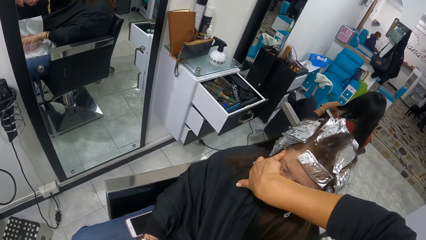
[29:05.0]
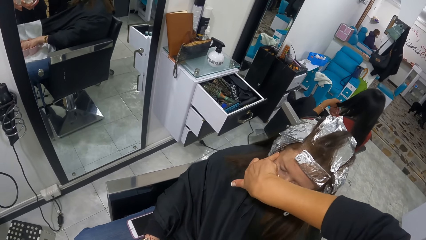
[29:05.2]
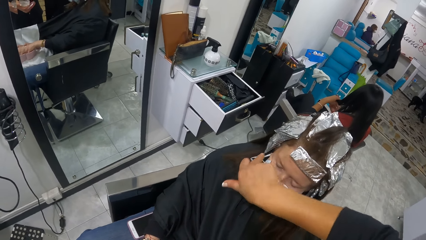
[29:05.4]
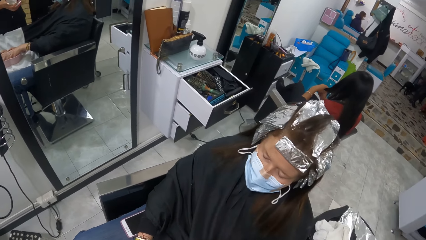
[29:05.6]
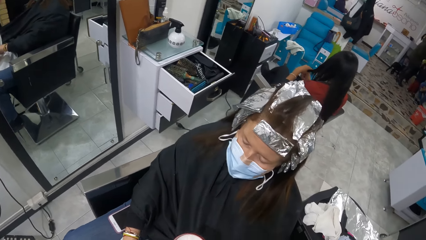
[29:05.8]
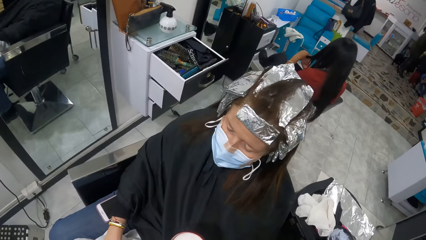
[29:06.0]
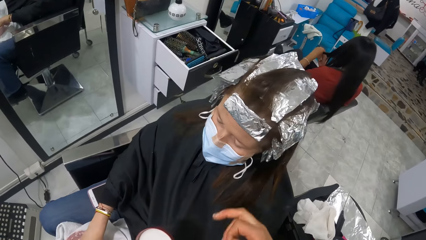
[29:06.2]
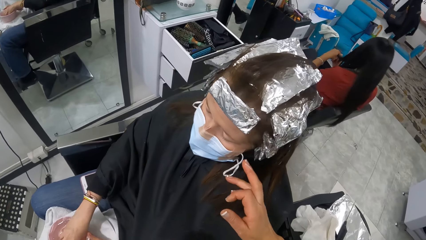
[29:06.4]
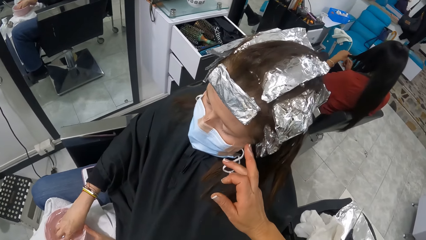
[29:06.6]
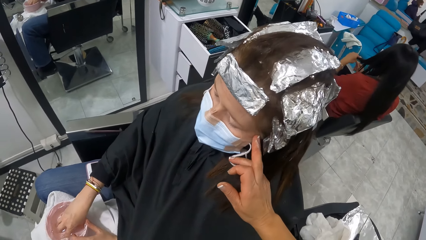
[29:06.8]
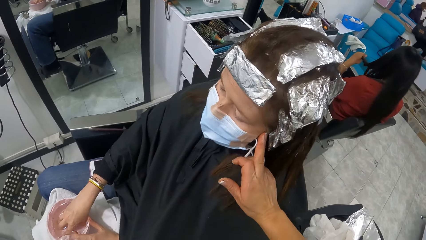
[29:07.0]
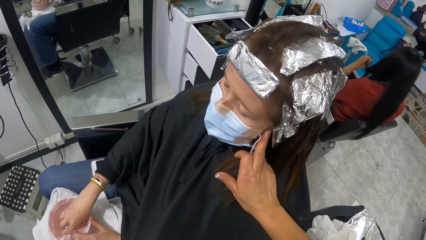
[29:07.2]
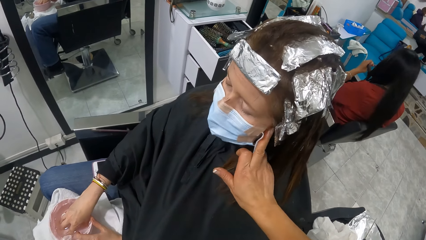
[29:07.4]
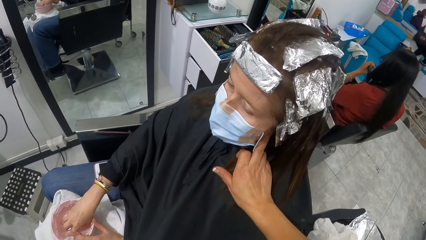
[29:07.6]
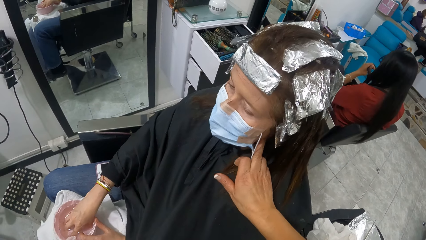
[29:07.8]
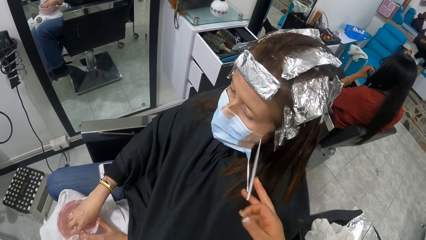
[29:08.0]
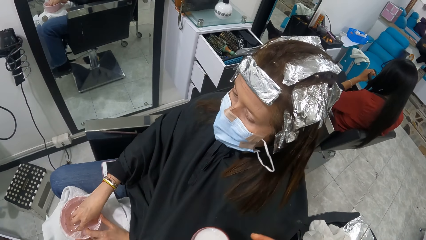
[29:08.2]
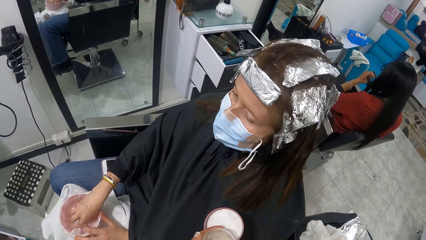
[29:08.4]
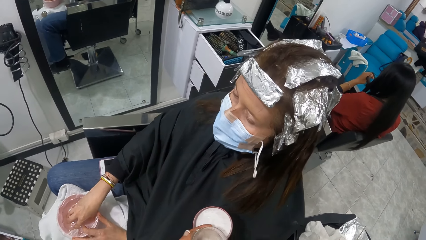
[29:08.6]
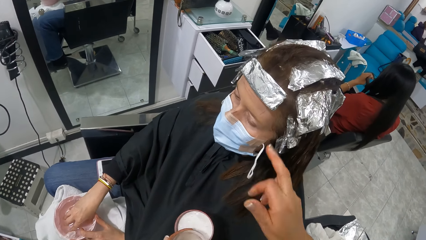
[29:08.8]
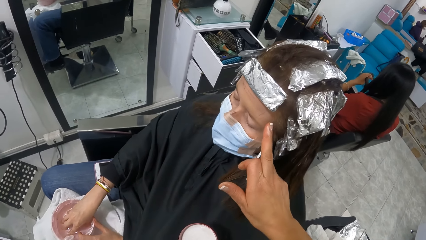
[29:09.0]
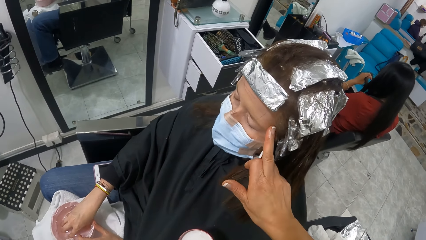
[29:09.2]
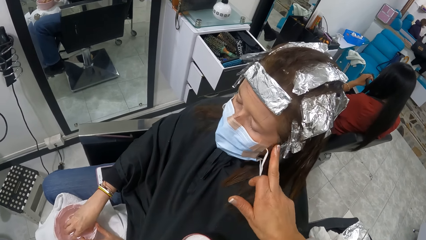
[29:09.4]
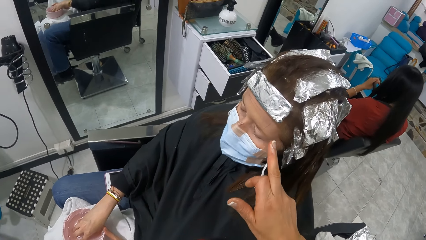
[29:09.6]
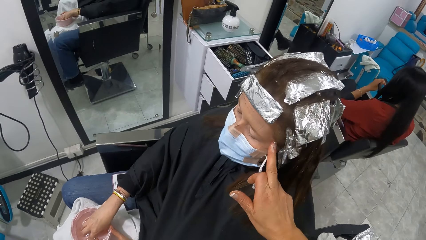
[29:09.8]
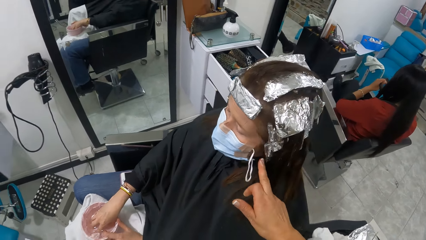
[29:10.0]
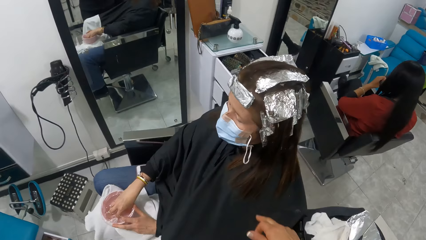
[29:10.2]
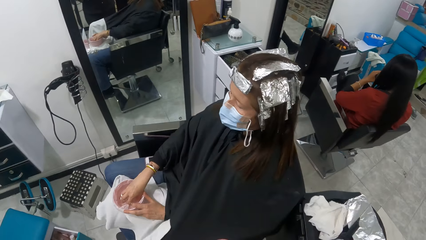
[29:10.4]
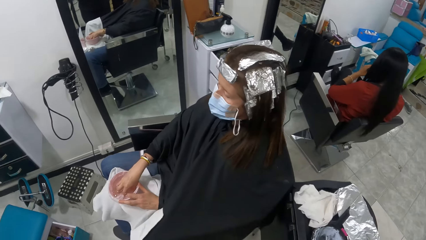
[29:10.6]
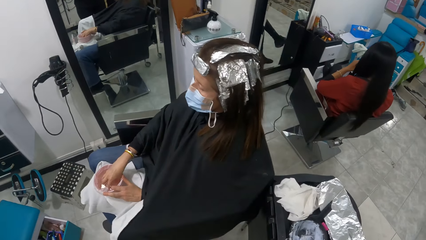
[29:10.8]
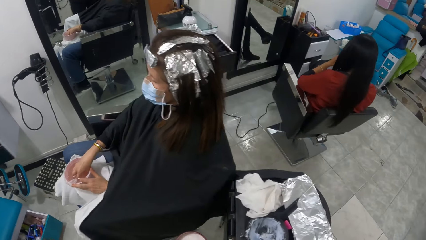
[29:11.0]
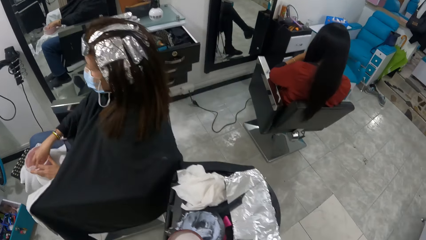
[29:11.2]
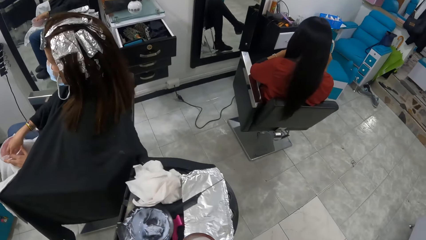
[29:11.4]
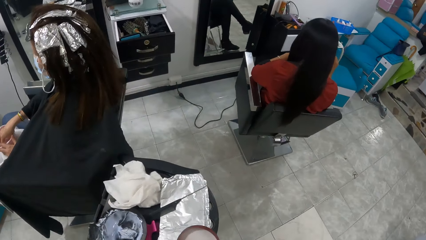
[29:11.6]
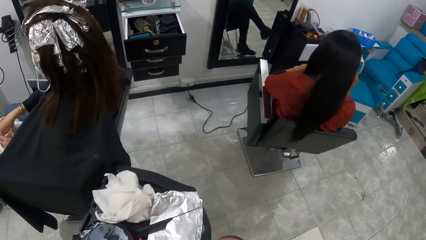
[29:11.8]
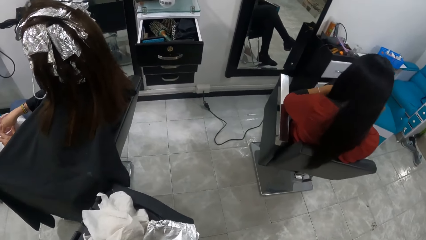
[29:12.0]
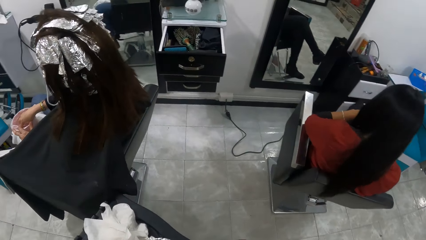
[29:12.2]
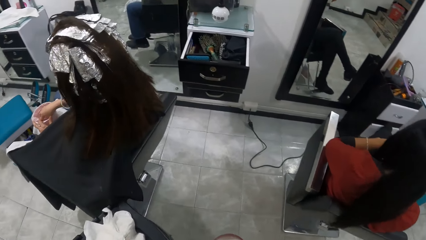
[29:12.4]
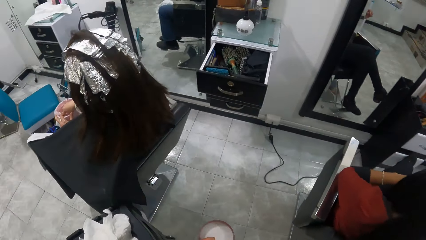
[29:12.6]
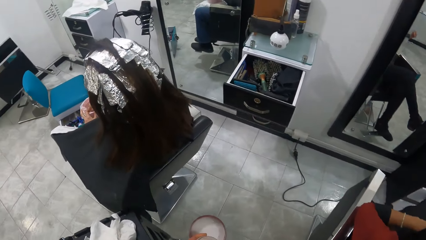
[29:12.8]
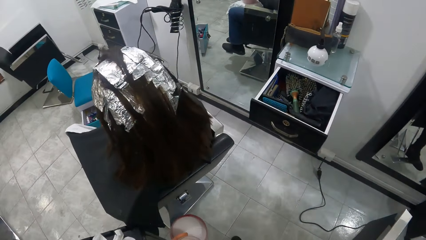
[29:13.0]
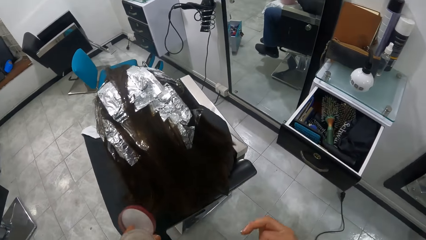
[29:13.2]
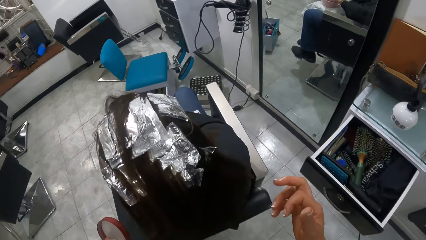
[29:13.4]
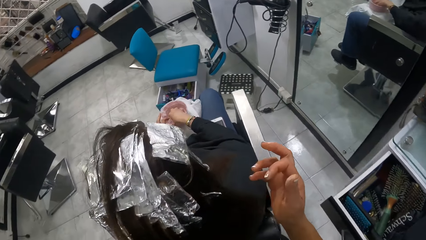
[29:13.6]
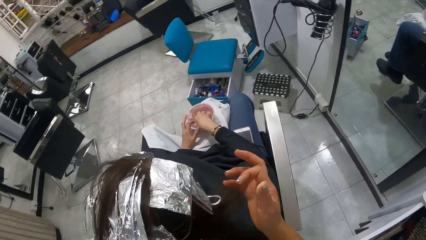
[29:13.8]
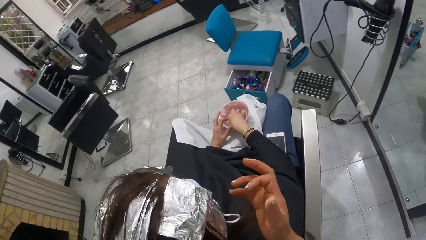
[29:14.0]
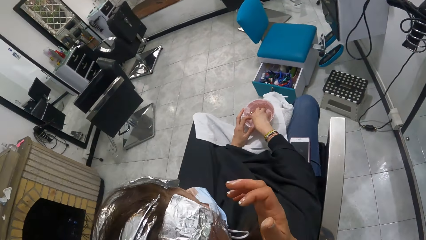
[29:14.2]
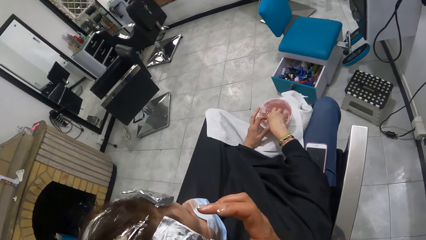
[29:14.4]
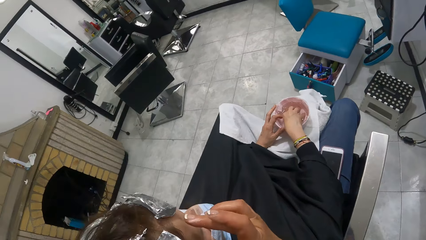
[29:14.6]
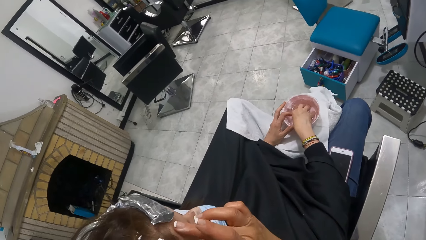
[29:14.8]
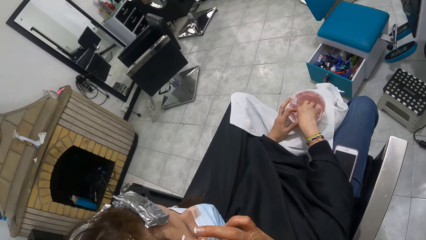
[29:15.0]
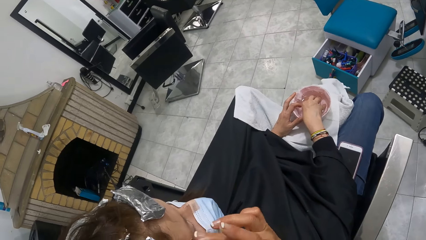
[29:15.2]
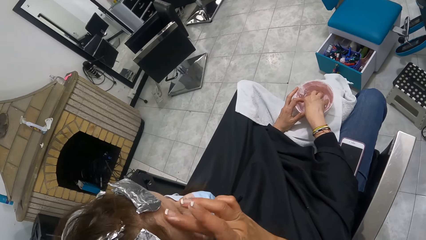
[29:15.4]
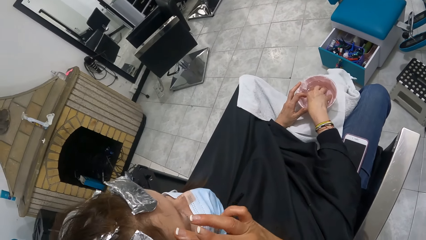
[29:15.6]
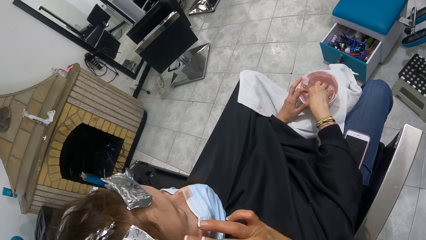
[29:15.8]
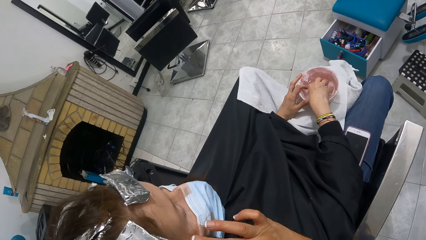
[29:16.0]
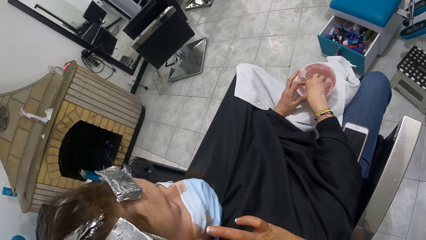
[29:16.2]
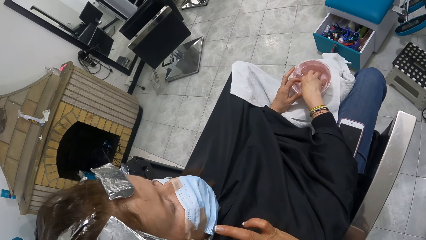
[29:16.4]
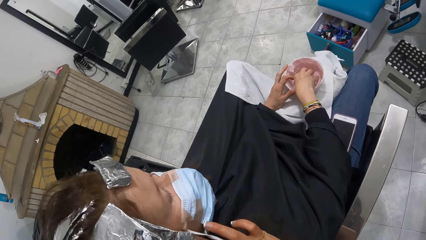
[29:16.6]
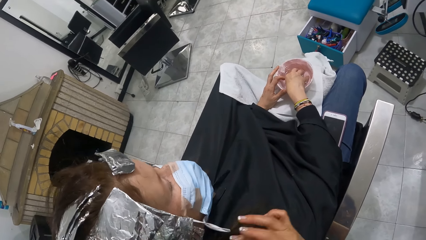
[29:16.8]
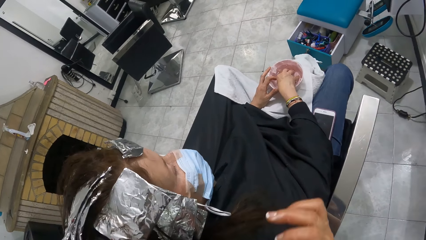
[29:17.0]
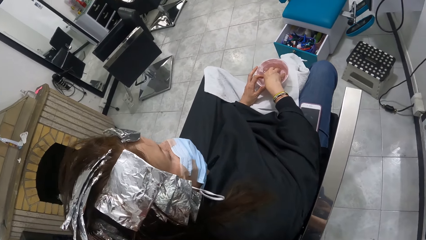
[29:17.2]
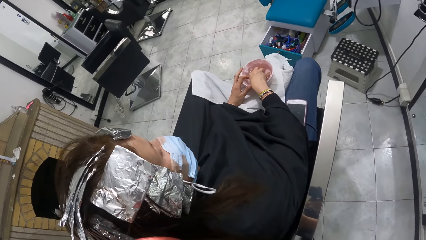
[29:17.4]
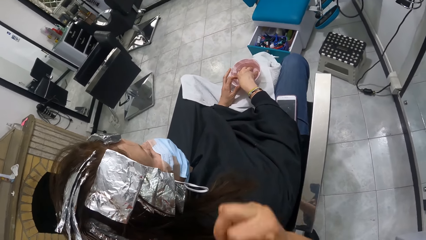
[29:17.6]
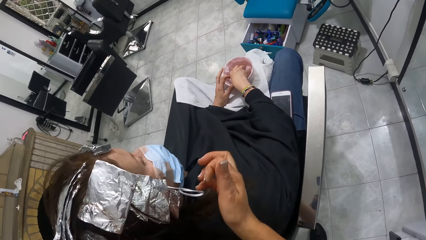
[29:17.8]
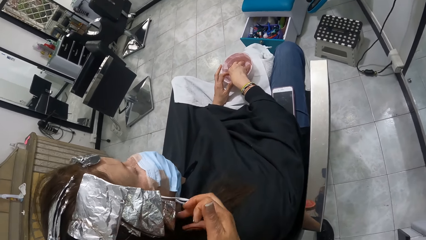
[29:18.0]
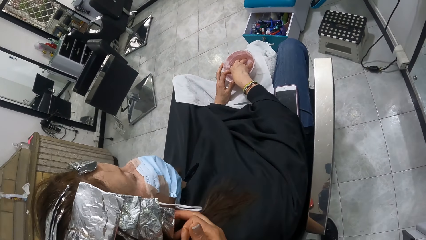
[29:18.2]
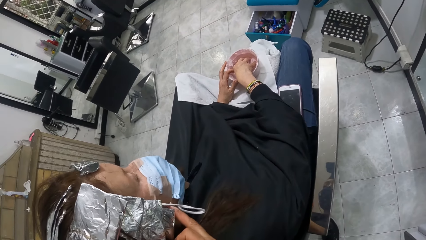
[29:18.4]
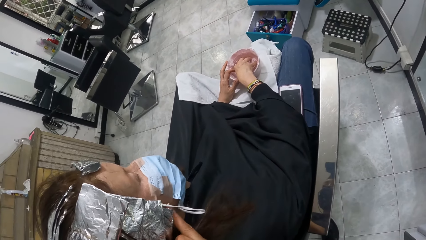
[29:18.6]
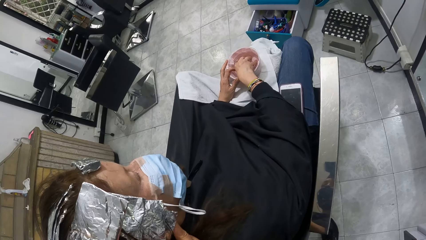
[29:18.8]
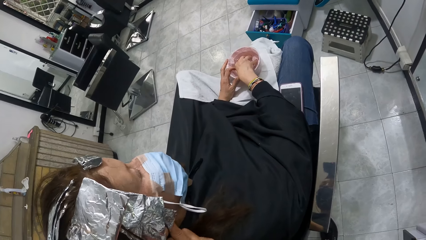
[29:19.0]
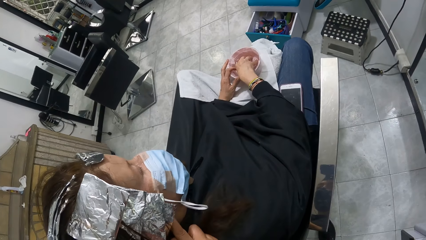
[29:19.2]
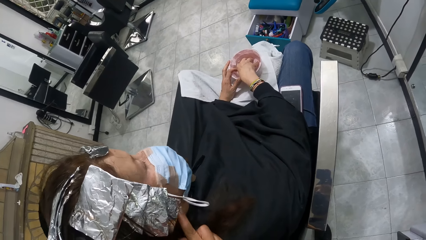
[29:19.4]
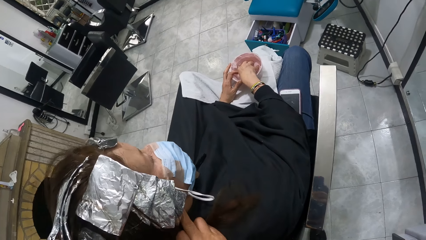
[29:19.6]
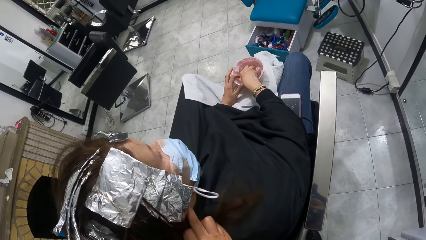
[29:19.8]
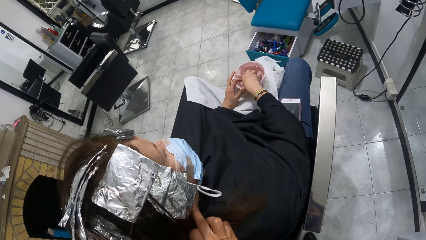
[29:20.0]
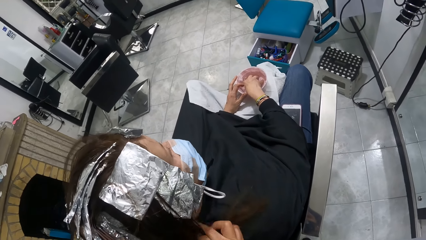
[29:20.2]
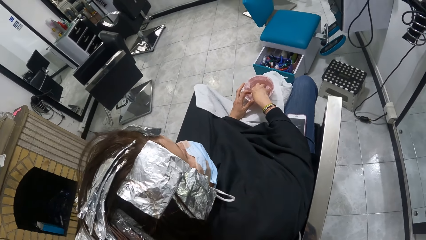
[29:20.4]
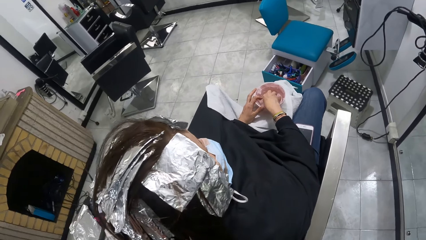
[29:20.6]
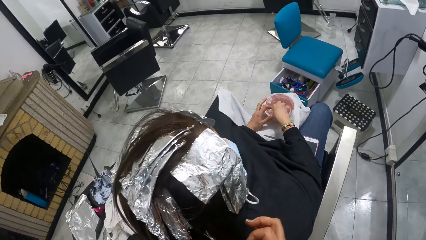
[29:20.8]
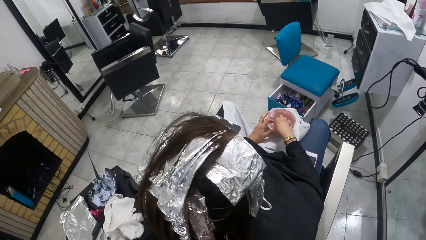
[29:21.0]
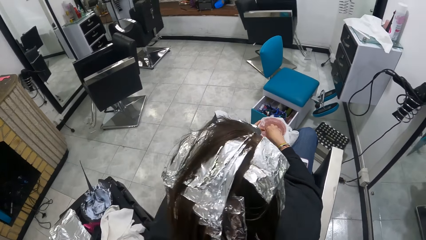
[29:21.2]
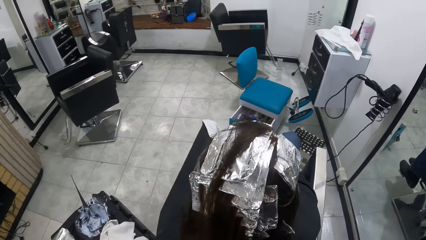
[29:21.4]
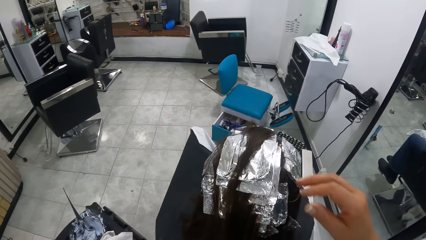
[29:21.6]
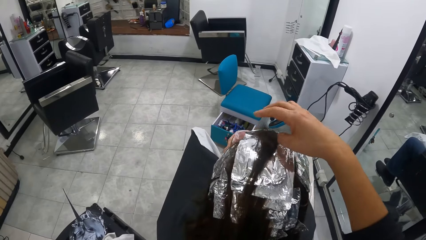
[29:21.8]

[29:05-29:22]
The camera wearer moves around the room. They put oil on a woman's face.
